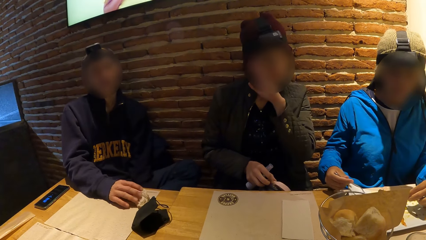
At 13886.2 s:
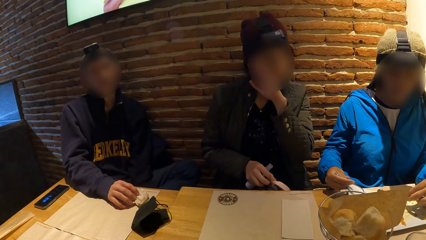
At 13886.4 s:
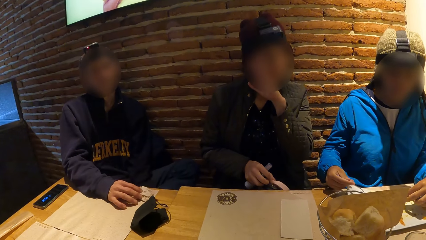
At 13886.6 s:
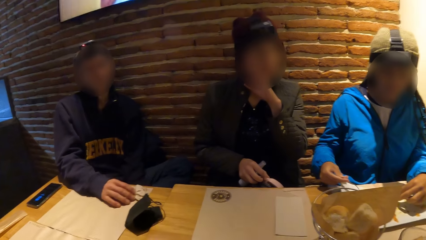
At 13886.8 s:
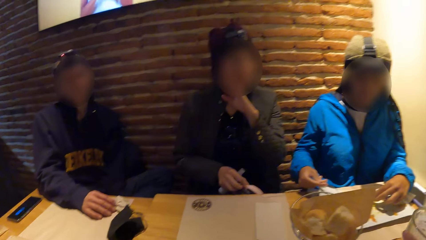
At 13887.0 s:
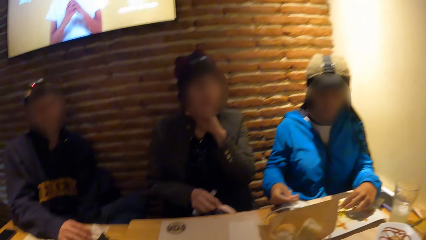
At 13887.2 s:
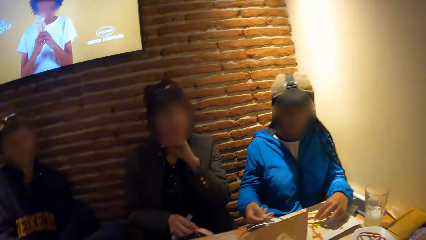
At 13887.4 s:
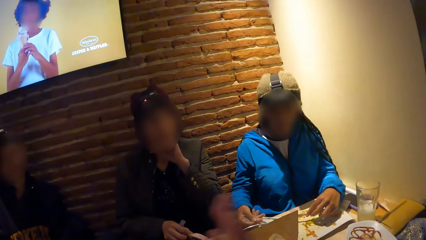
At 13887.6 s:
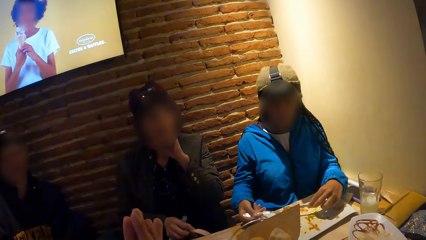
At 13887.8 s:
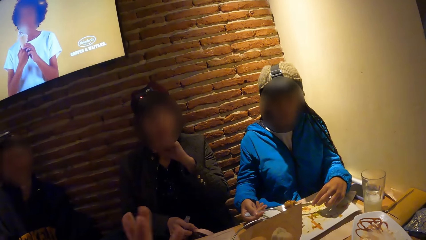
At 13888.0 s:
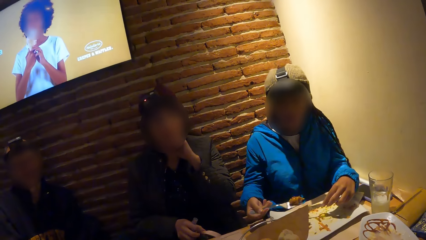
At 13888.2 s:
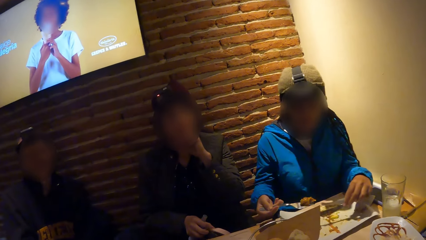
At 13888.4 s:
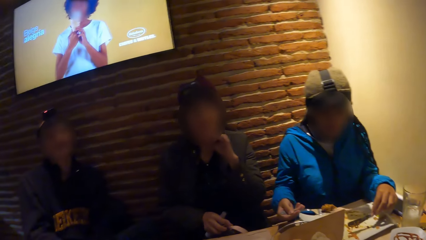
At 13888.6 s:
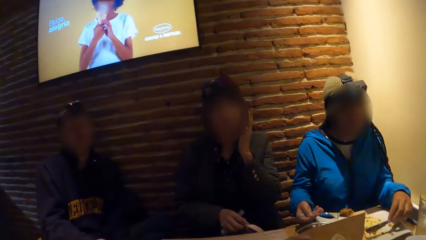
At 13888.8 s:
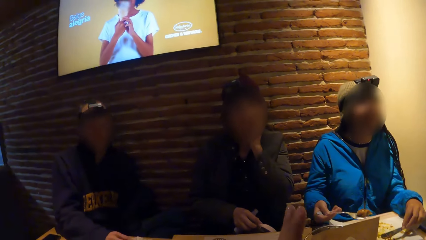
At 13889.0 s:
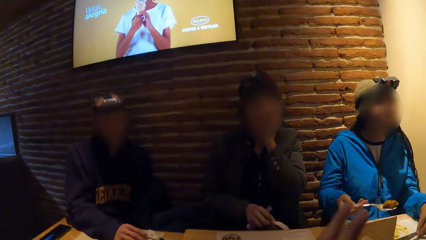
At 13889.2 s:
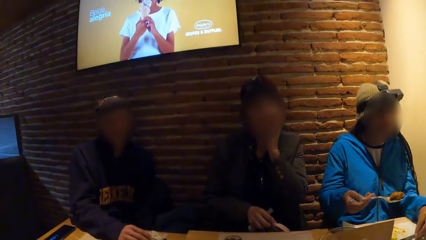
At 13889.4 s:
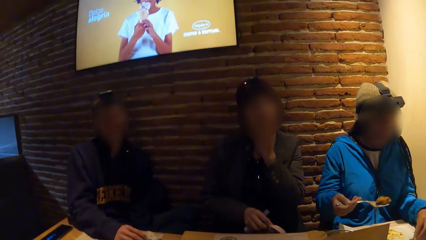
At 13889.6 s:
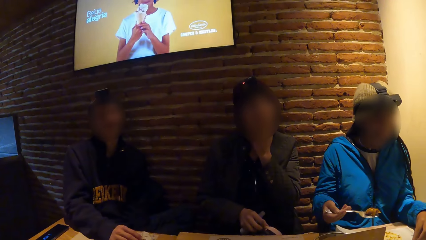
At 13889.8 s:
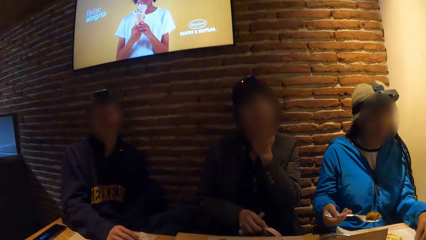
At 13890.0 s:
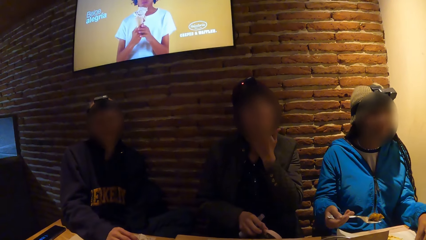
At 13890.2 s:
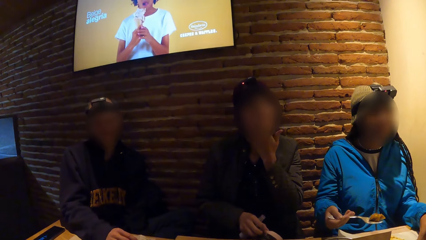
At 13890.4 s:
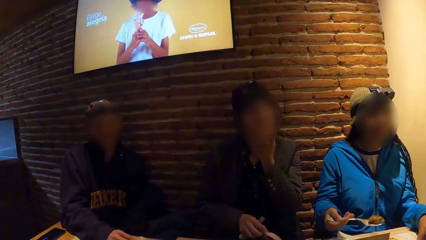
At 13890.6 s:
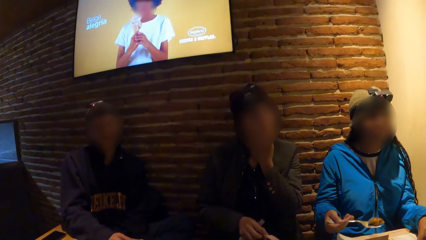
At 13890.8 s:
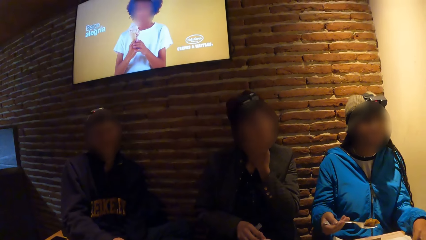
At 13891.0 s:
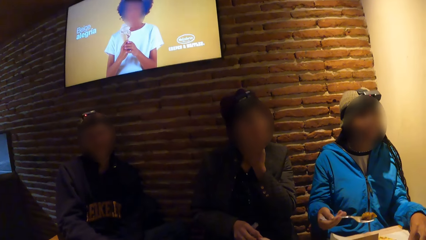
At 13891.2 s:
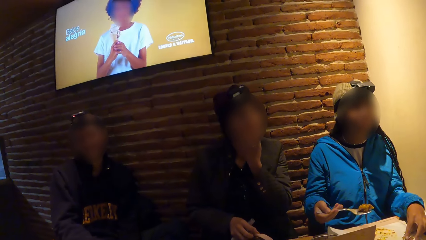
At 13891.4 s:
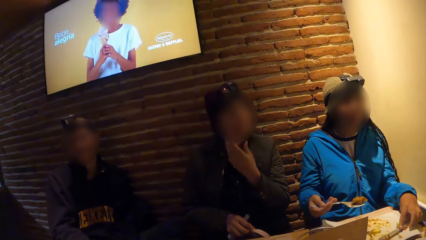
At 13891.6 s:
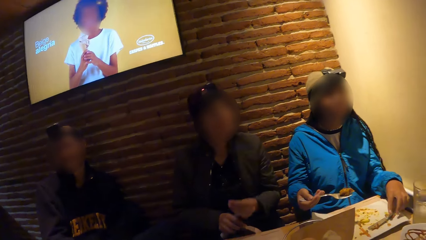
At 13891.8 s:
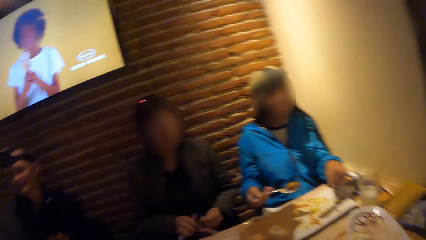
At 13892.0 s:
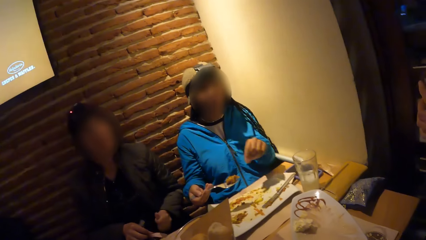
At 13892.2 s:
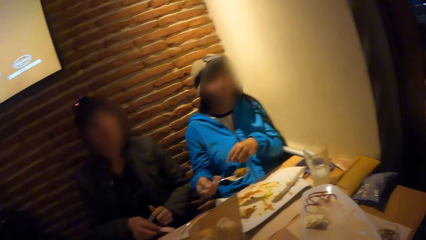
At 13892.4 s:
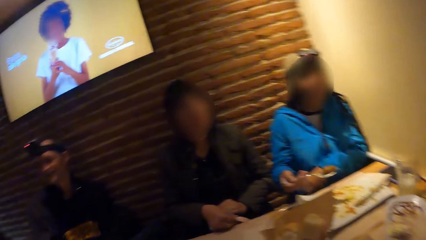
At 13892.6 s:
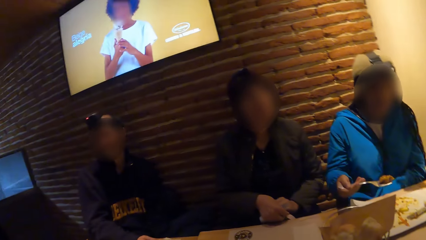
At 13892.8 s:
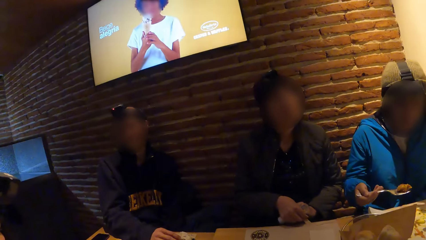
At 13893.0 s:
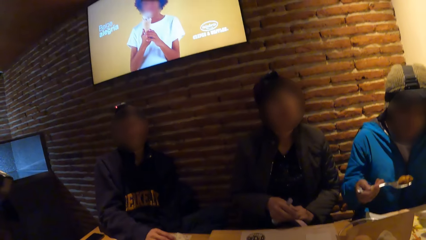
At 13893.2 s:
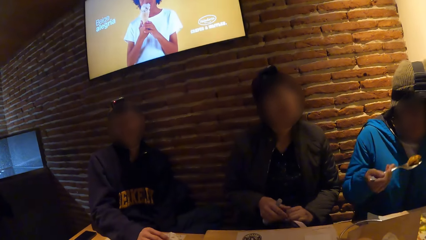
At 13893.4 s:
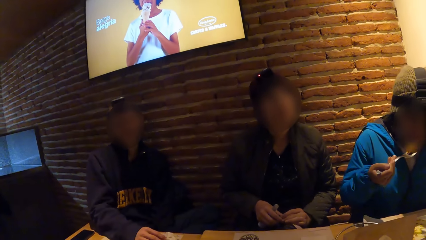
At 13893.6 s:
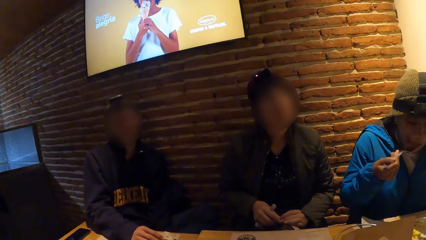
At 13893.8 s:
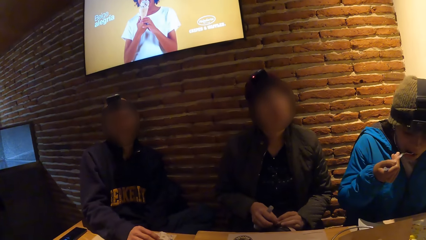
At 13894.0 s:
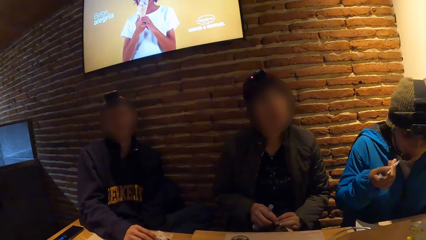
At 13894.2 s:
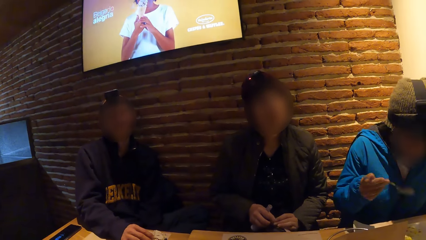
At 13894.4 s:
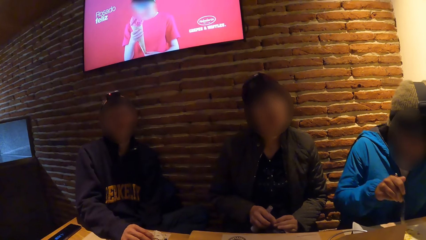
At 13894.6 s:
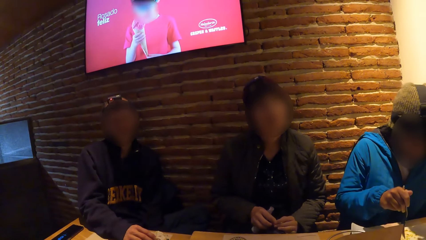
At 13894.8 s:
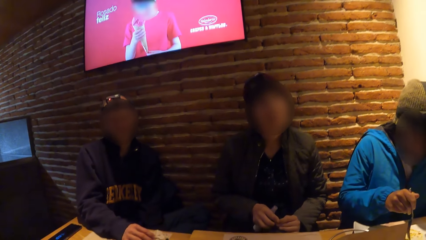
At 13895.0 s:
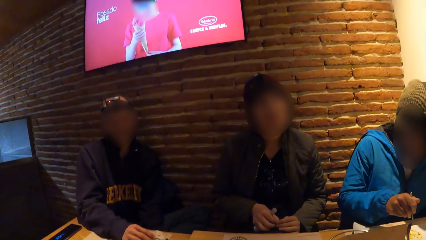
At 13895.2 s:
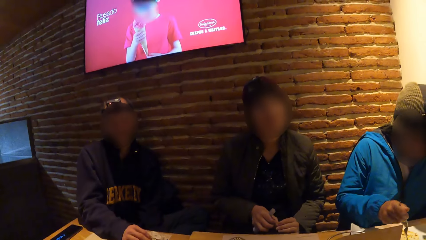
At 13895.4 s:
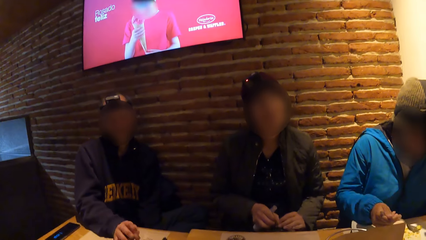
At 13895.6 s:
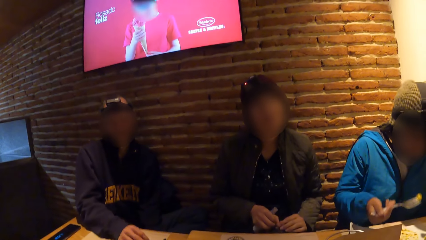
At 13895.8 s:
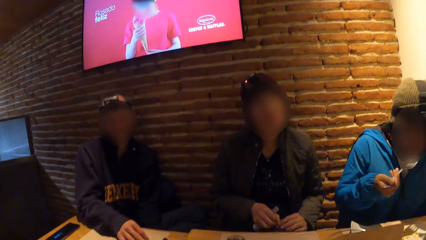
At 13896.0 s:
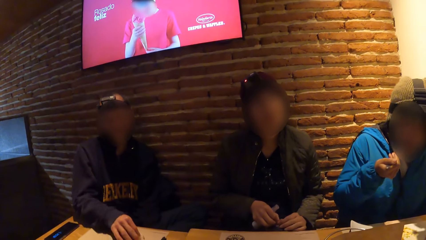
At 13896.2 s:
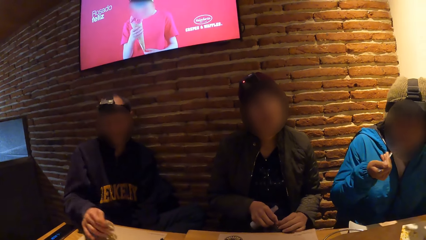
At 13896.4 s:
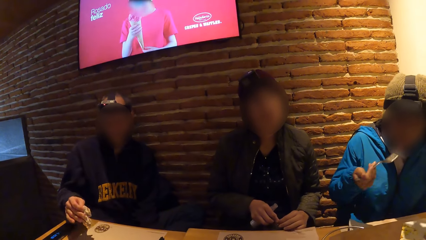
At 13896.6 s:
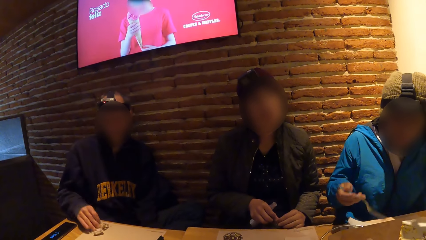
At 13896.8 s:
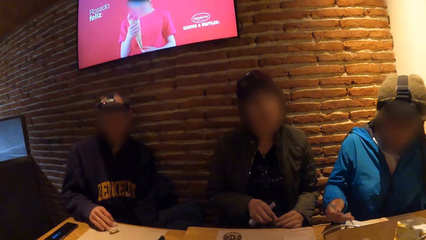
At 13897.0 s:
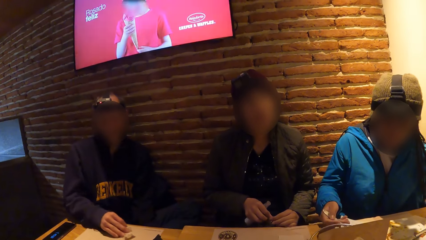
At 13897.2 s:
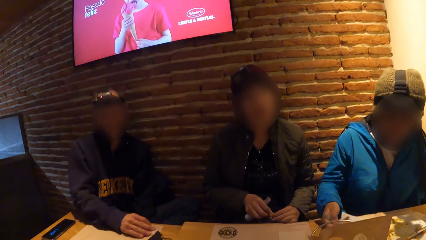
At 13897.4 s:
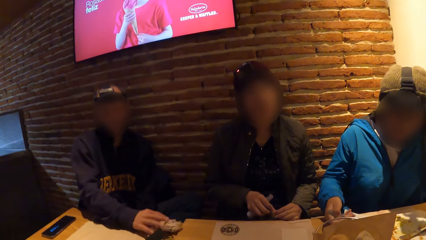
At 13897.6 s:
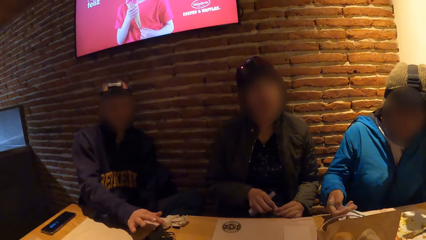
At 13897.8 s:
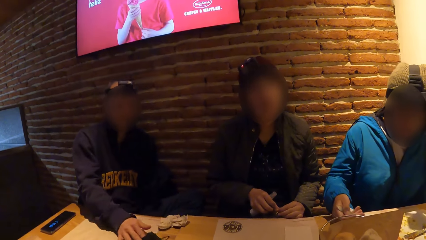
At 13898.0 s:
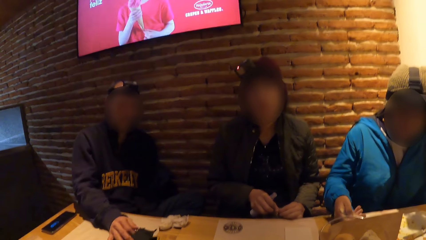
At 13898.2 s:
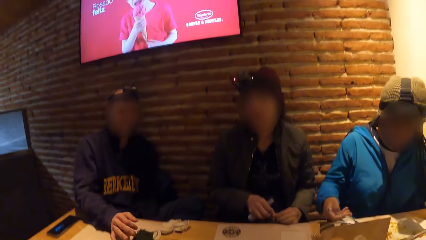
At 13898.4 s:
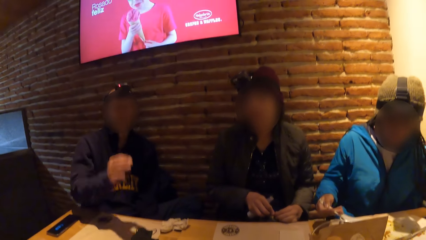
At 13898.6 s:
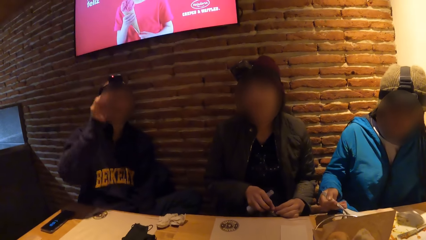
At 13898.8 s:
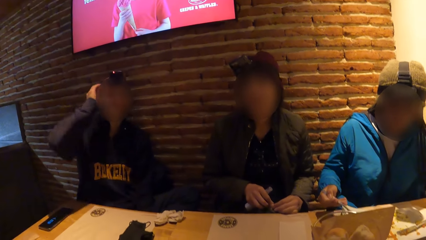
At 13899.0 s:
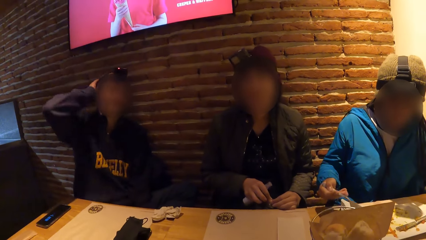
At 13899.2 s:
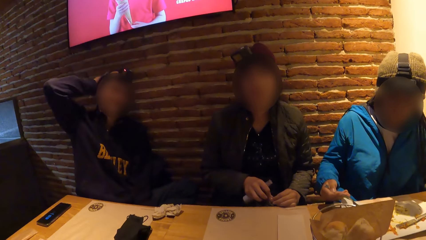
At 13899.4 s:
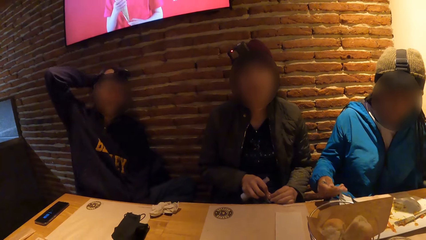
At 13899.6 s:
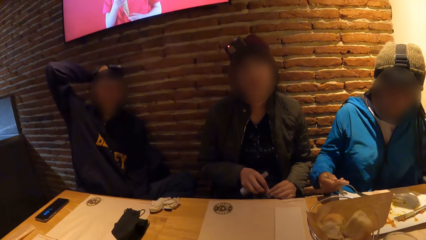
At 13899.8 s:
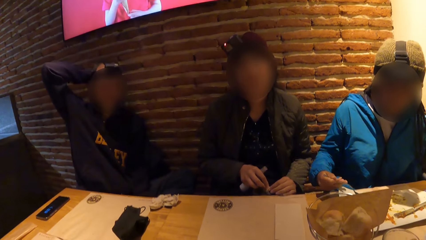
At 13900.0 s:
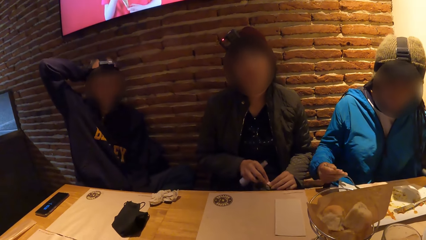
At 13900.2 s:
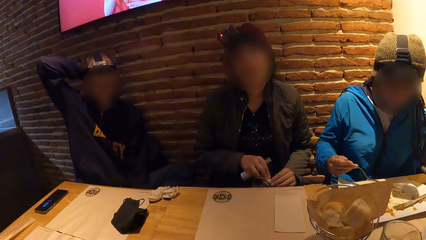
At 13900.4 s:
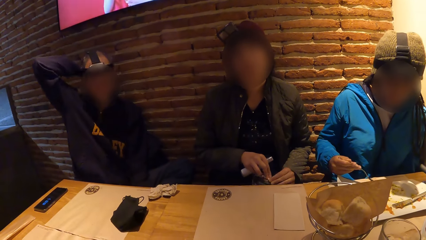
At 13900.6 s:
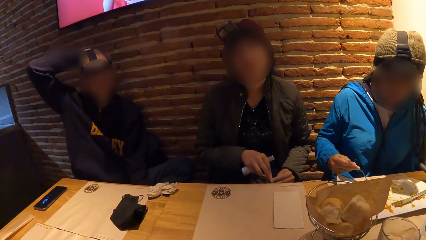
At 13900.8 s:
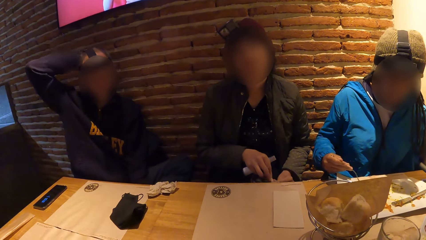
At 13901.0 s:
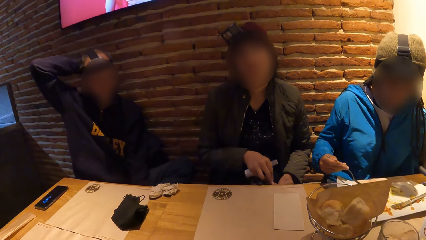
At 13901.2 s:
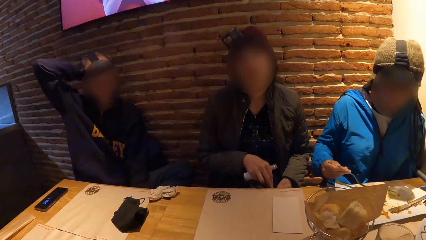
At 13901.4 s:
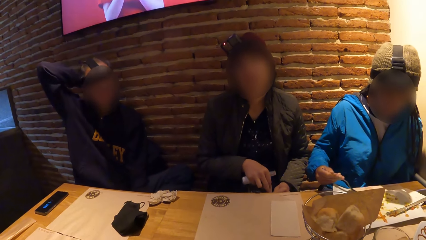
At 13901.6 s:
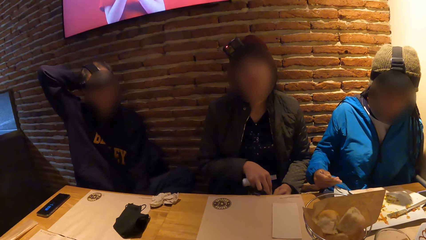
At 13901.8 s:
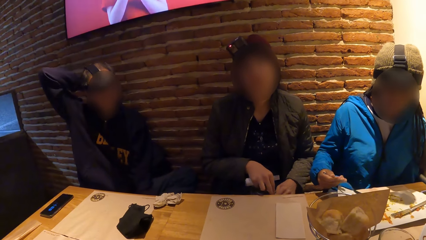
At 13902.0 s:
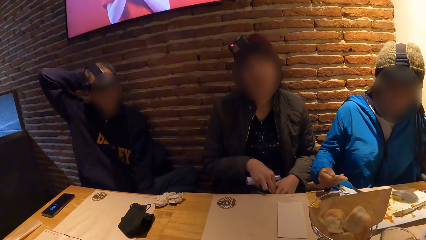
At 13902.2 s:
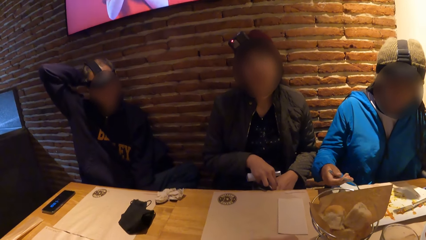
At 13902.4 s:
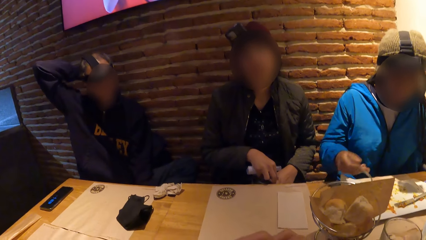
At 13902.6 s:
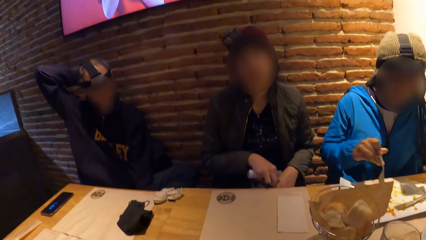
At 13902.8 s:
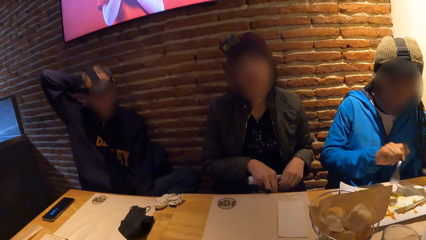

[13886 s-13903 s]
A woman touches the face. The camera wearer looks around. The woman fiddles with the purse on her lap with both hands. Another woman moves the hand. She places her left hand on her lap. She eats the piece of chicken on the fork in her right hand. She takes some chicken bits with the fork in her right hand from the plate on the tablemat on the table. A man takes the tissue paper from the tablemat on the table with his right hand. The other woman eats the chicken bit on the fork in her right hand. The man cleans the tablemat on the table with the tissue paper in his right hand. The other woman gathers some chicken bits on the plate on the tablemat on the table with the fork in her right hand. She puts the fork on the table. The man drops the tissue paper in his right hand on the tablemat on the table. He lifts the hand. He moves a nose mask on the table with his right hand. He touches his head with his right hand. The camera wearer looks around.
